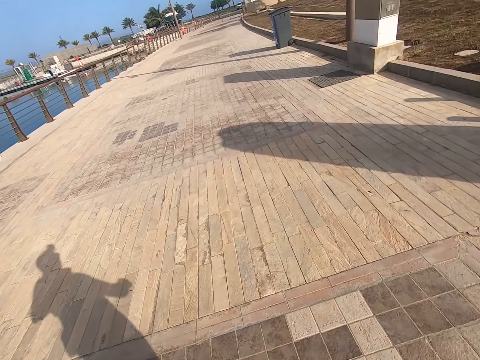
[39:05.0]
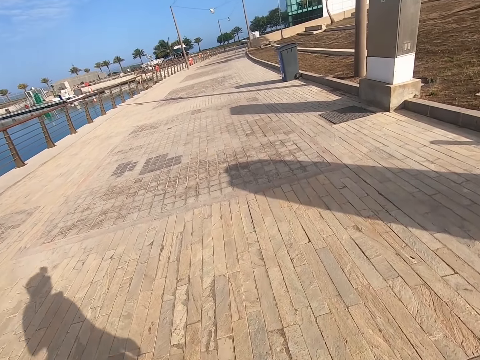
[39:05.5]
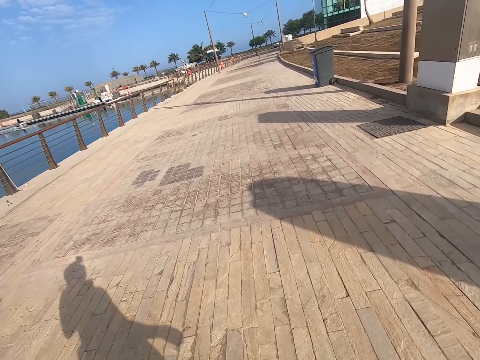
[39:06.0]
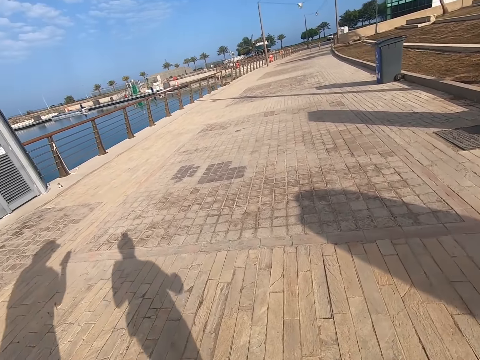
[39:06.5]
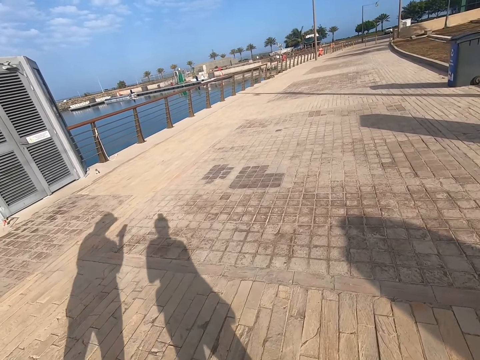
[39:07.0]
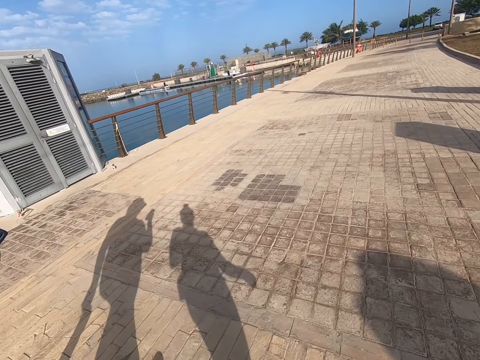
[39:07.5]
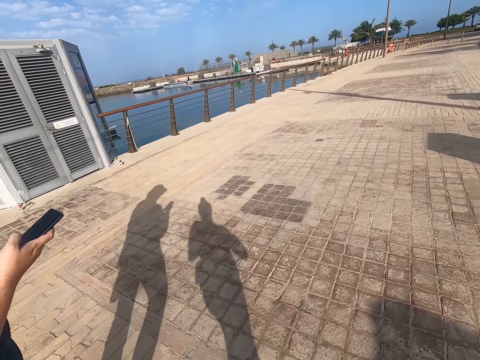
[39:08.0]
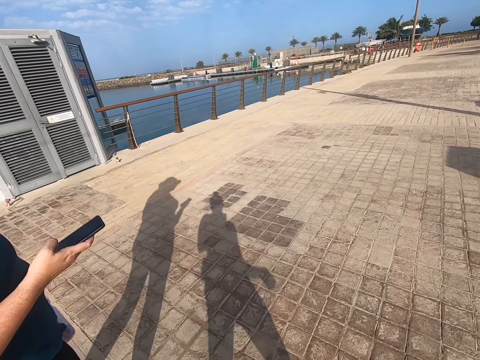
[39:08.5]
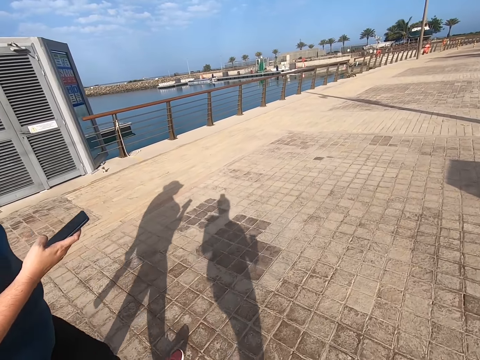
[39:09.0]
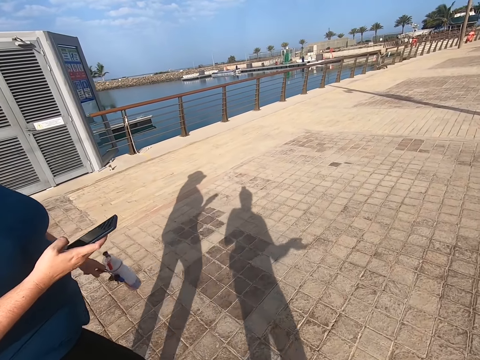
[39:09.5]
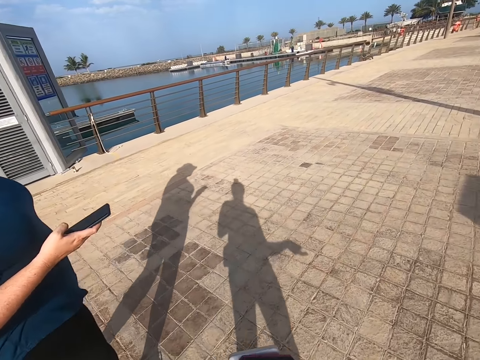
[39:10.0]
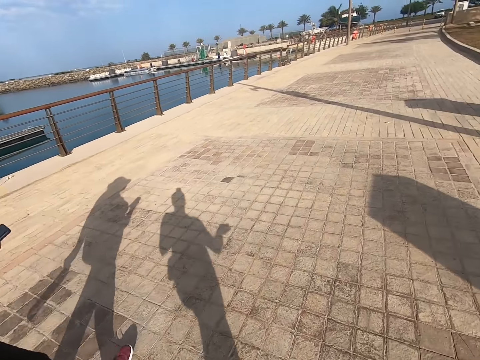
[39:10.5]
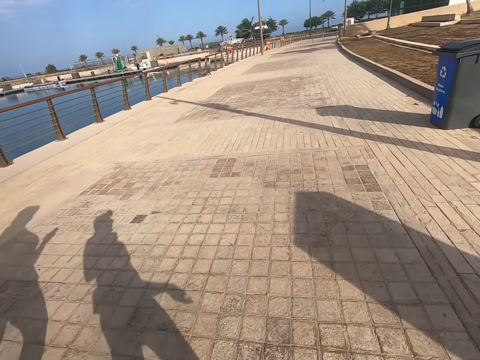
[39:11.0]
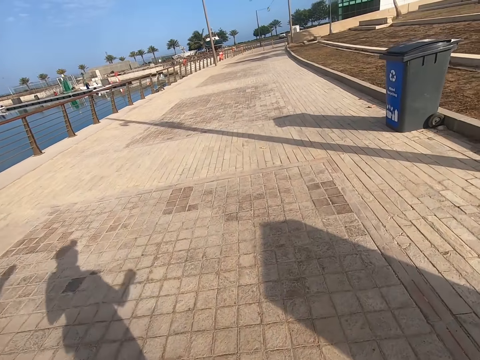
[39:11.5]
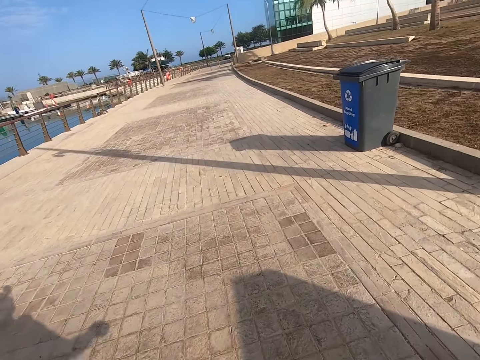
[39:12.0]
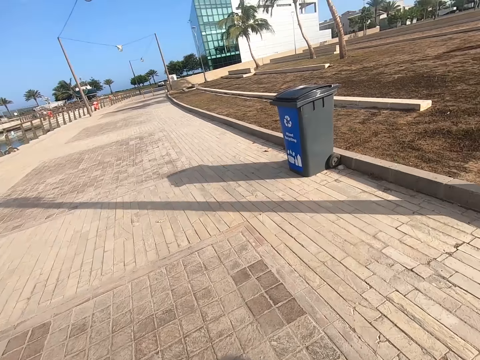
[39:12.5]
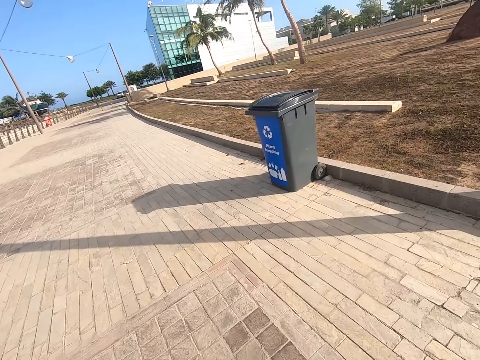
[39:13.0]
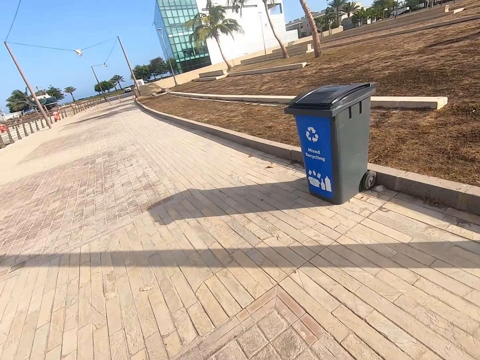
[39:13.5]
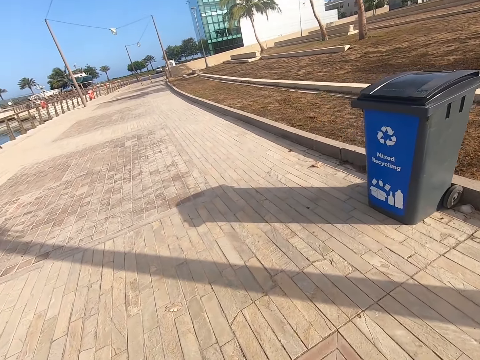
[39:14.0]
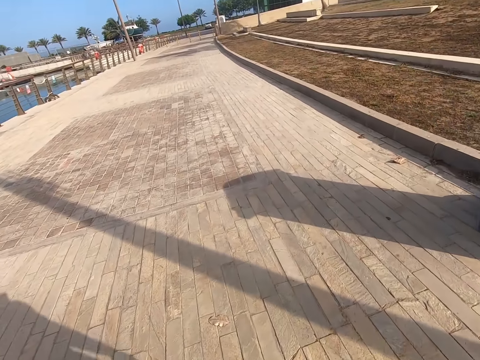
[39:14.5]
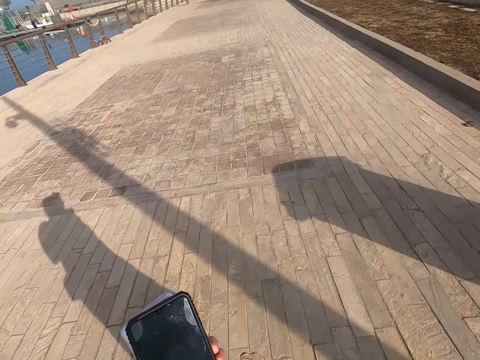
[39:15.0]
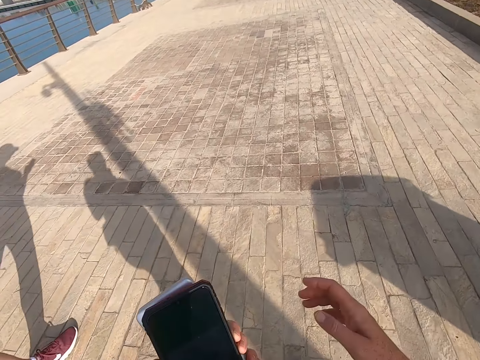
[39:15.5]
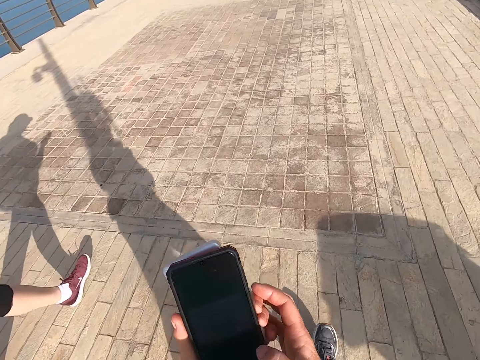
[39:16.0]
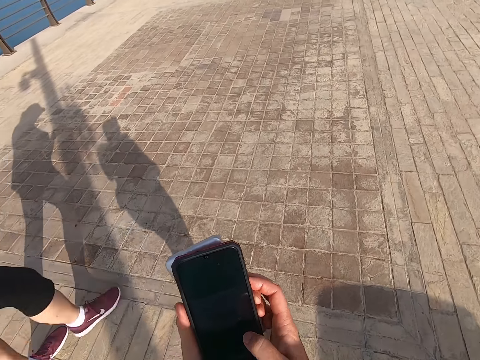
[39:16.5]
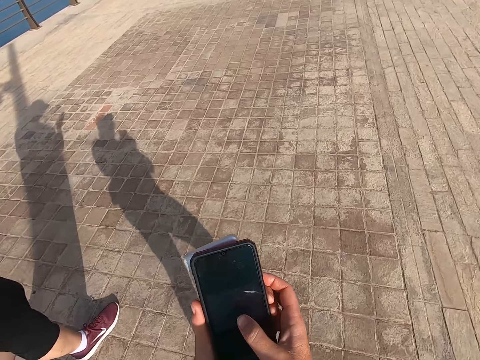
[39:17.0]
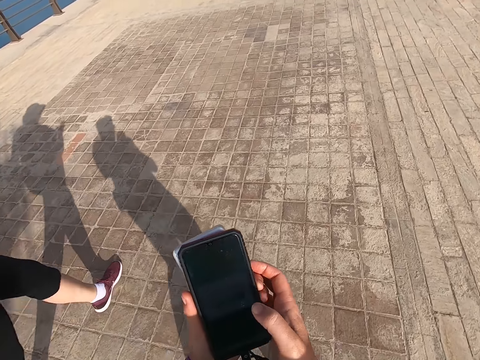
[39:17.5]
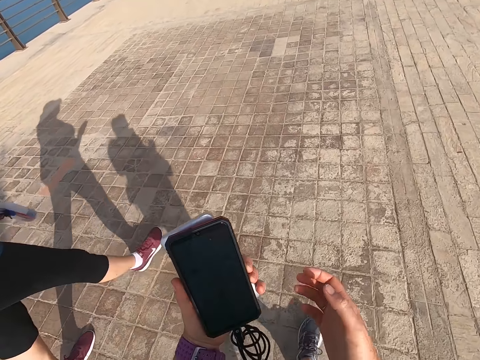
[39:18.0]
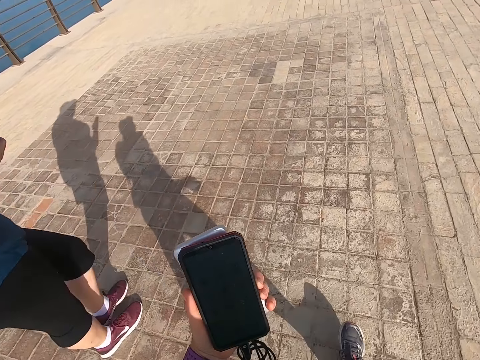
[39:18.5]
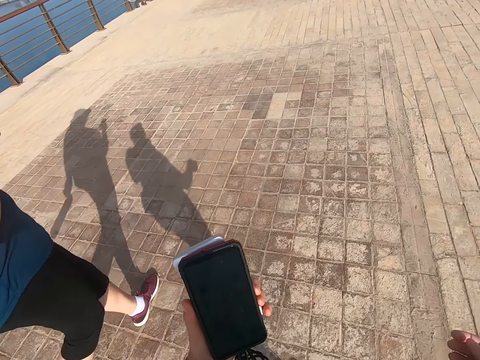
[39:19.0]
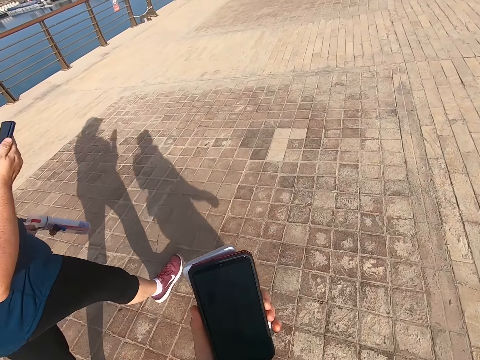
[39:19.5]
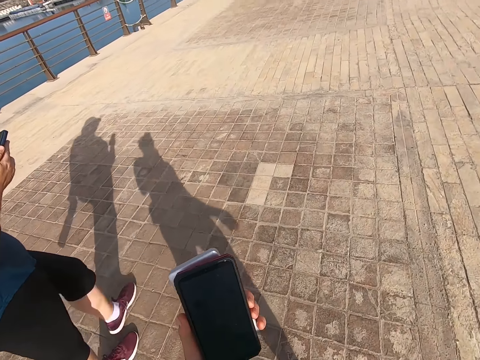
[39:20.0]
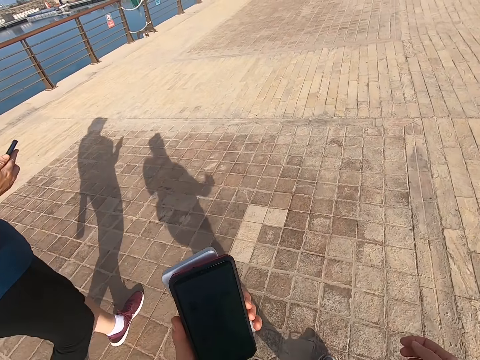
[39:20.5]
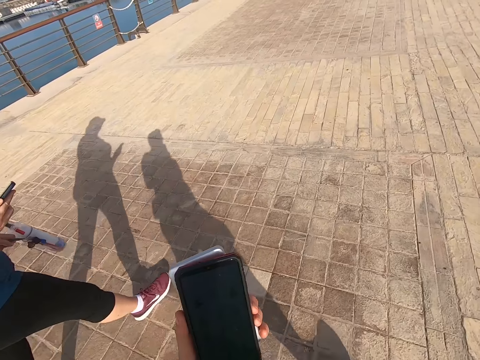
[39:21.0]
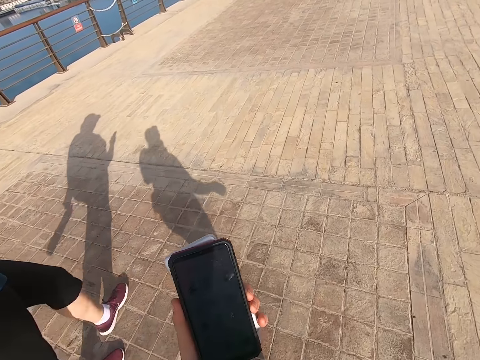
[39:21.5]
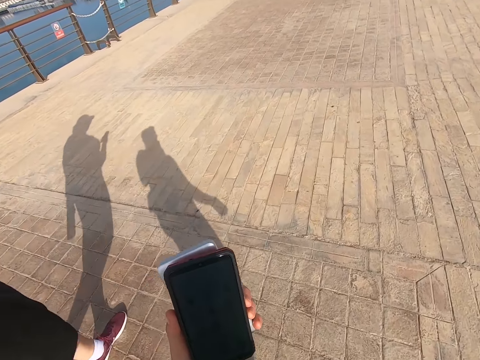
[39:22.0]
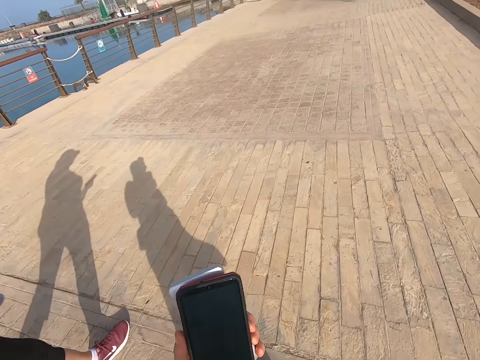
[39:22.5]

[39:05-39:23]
The camera wearer walks with a man. The man scrolls the phone and walks on the road. The camera wearer walks on the road. They look at the phone and scroll the phone. The man walks on the road. The camera wearer holds the phone. They look at the phone. They walk with the man. The man walks on the road. The camera wearer looks at the phone.

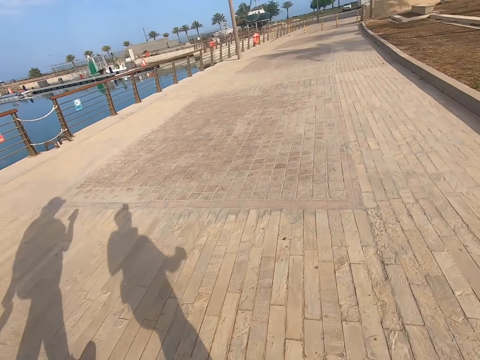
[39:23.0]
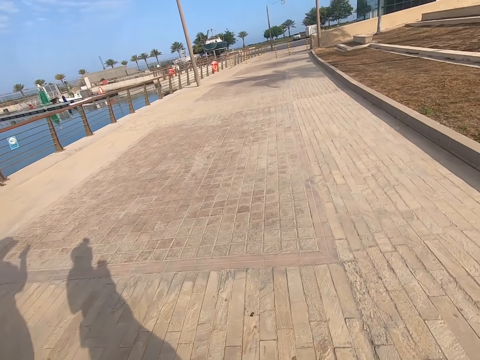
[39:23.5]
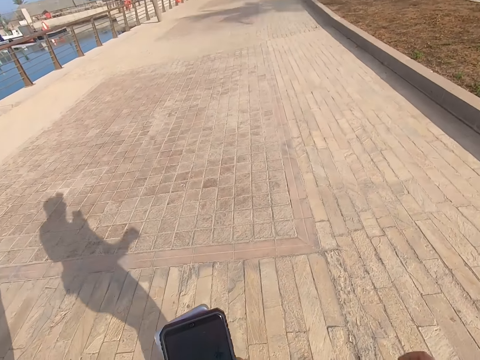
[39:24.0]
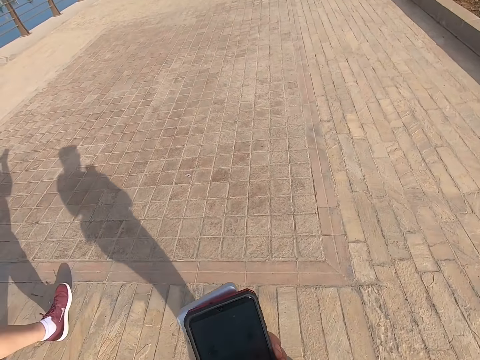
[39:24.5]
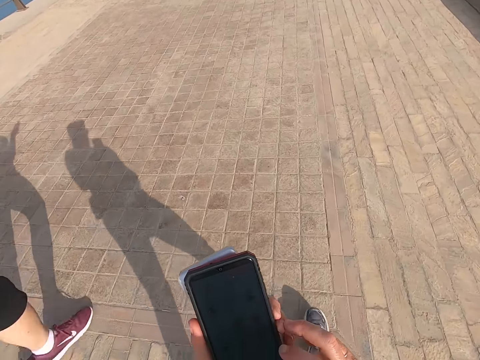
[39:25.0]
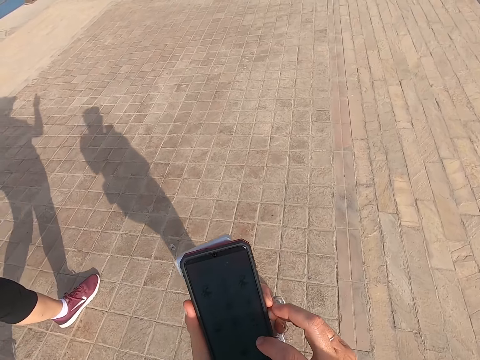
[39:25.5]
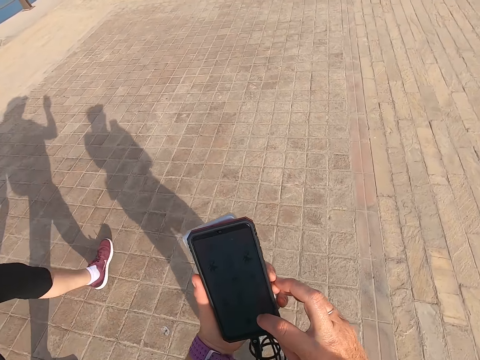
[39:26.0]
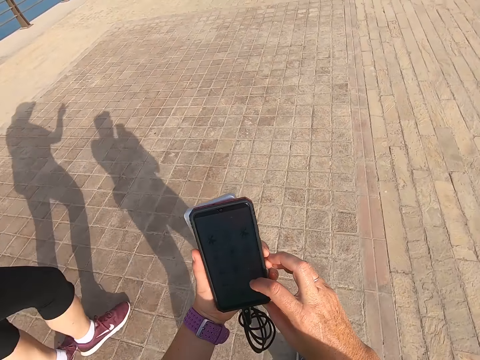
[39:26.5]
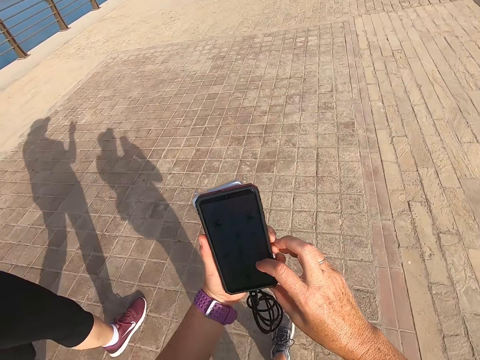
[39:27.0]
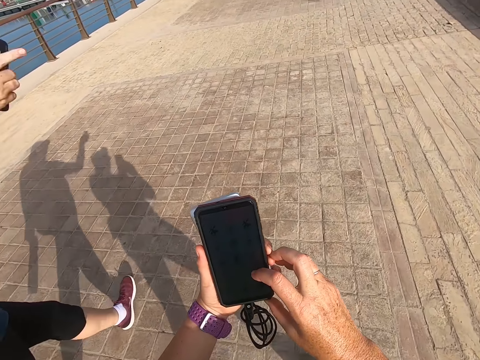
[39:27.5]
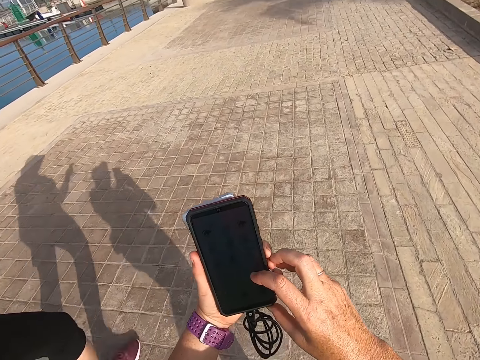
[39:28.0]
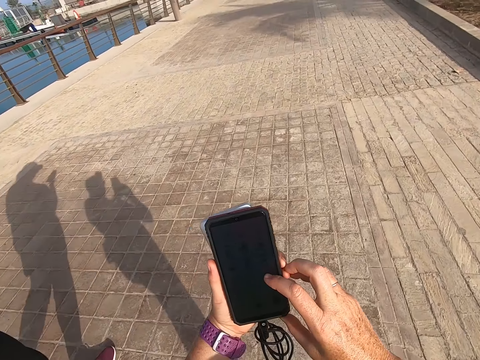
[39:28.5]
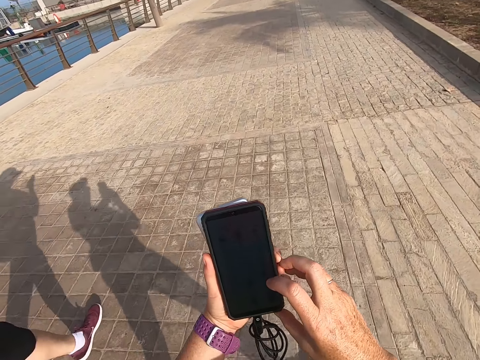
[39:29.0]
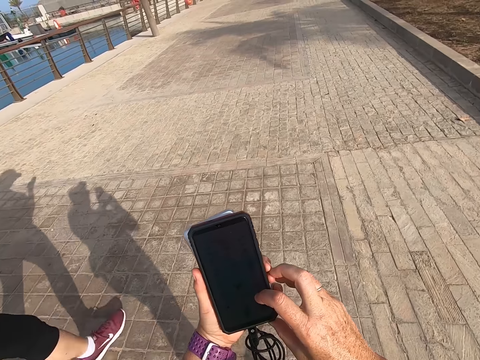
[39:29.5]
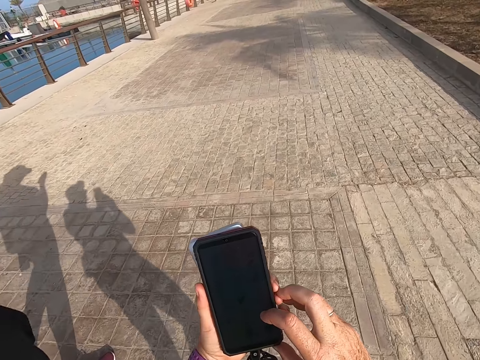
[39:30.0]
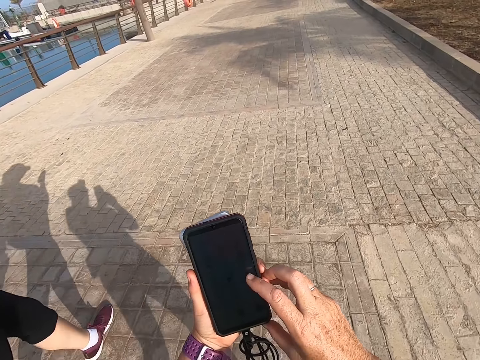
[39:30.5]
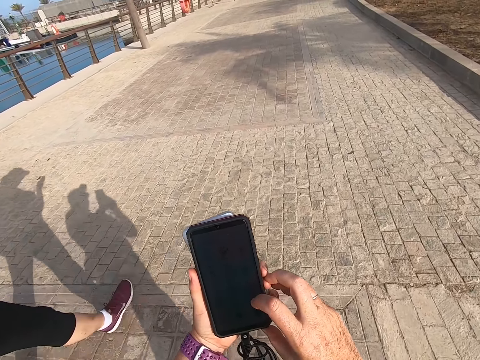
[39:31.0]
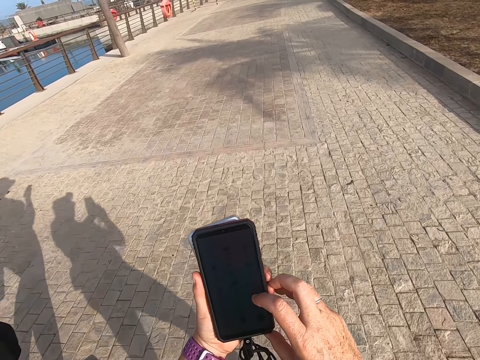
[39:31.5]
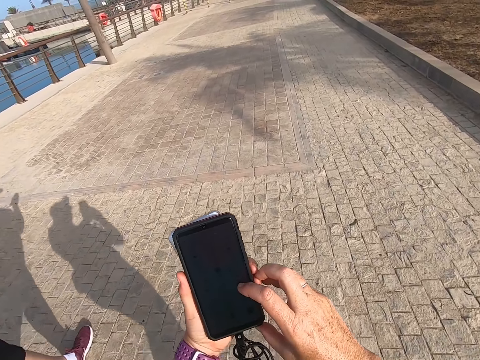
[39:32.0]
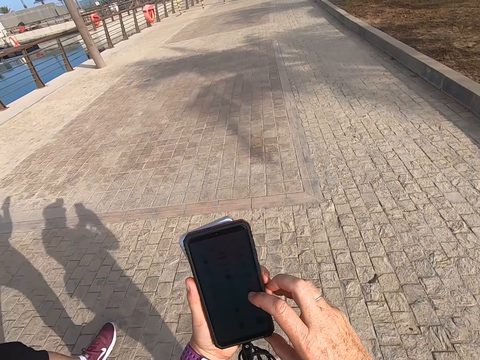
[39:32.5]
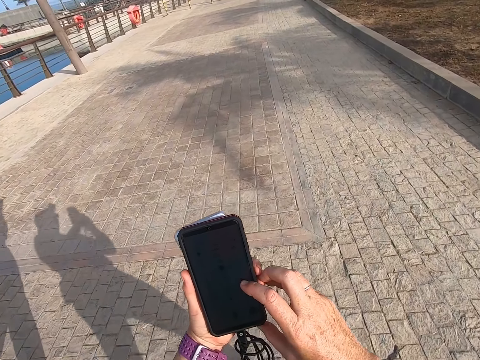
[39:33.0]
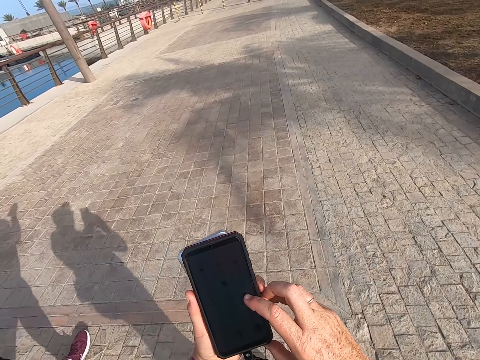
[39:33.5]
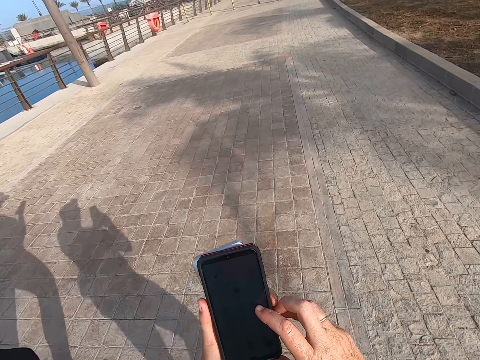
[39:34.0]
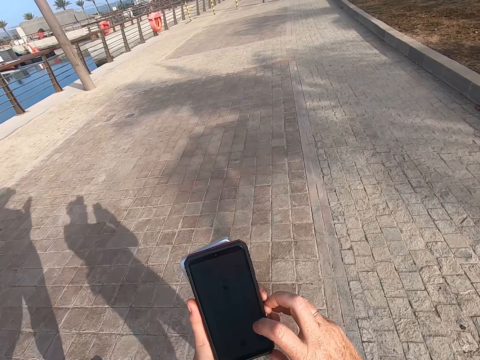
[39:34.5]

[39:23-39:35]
The camera wearer walks on the road. They scroll the phone. A man walks on the road. The camera wearer holds the phone. They scroll the phone. The man walks on the road. The camera wearer scrolls the phone. They walk with the man.
